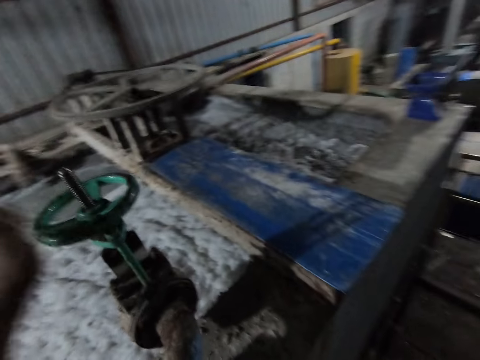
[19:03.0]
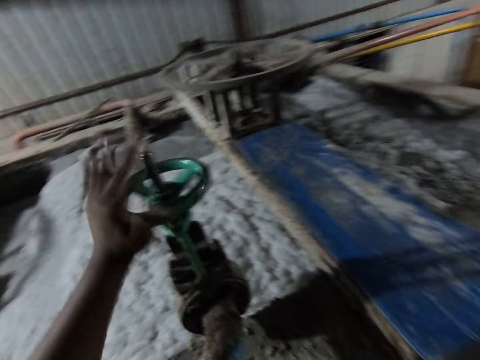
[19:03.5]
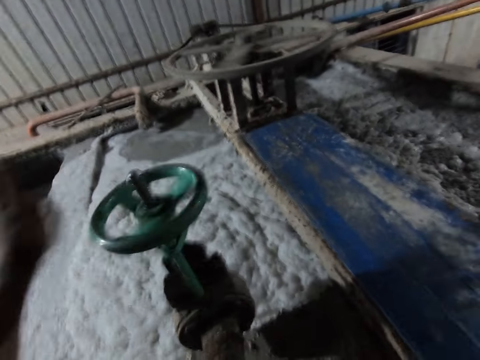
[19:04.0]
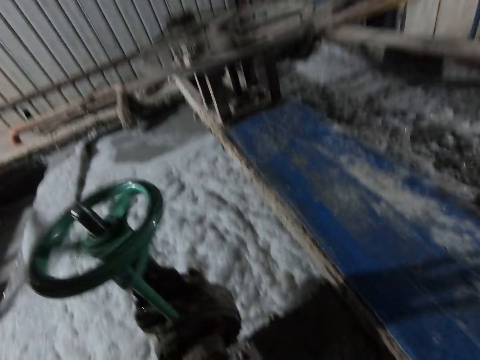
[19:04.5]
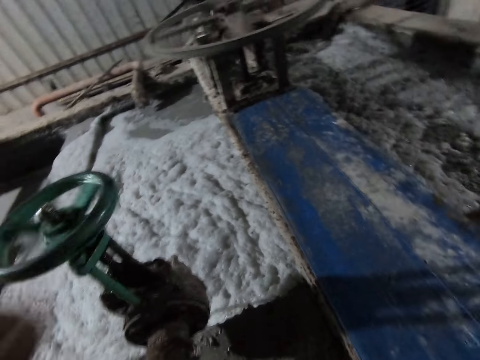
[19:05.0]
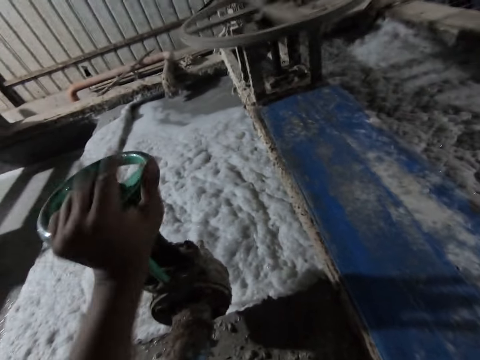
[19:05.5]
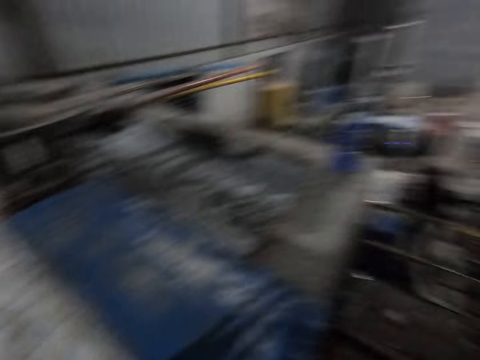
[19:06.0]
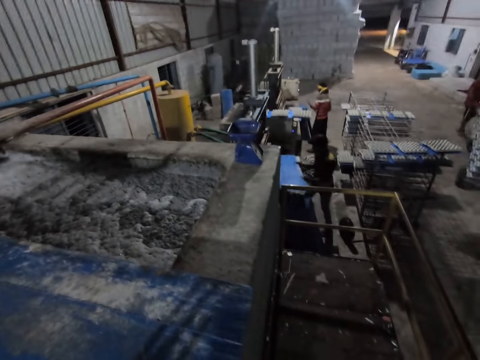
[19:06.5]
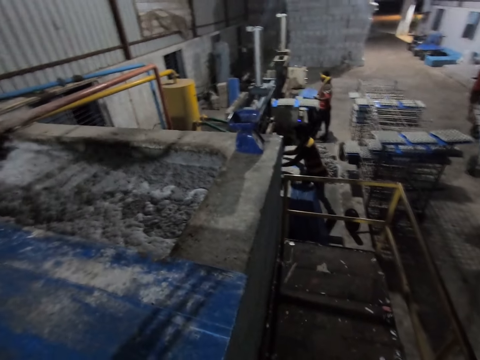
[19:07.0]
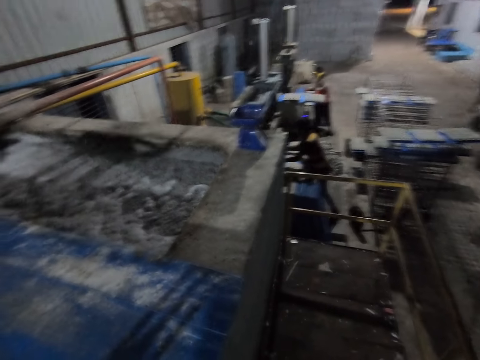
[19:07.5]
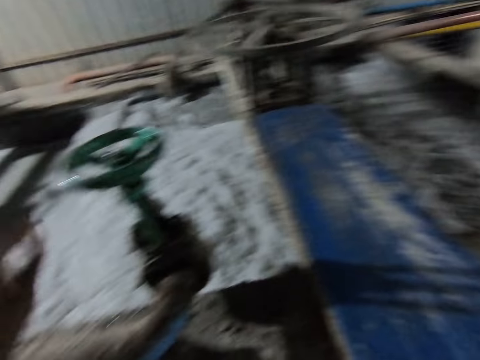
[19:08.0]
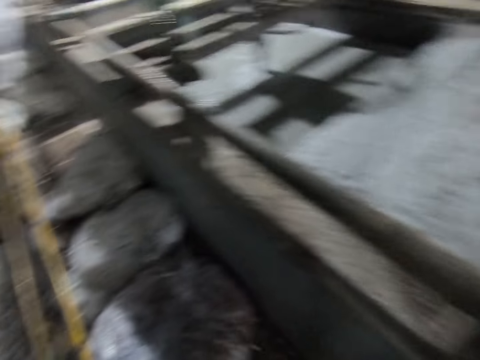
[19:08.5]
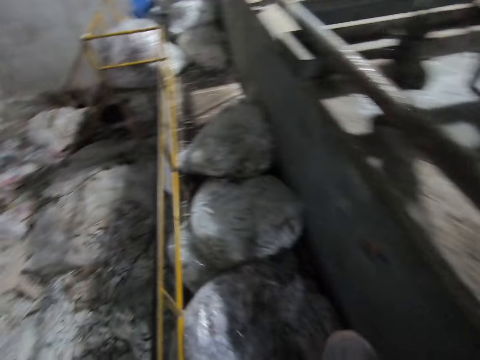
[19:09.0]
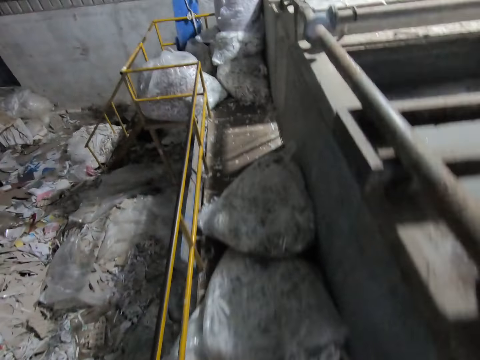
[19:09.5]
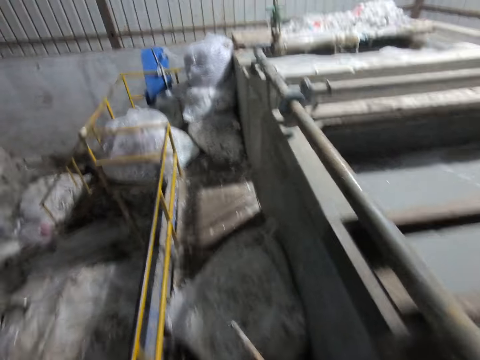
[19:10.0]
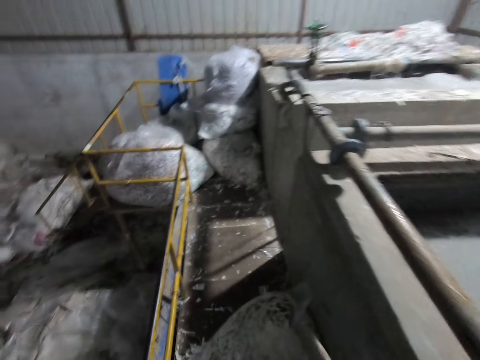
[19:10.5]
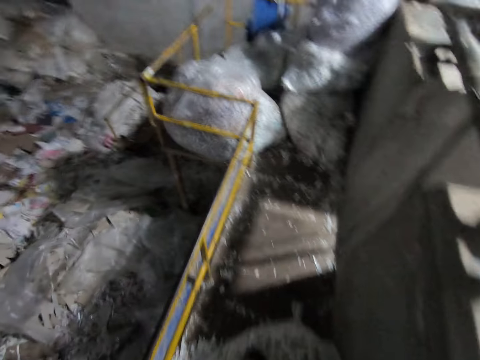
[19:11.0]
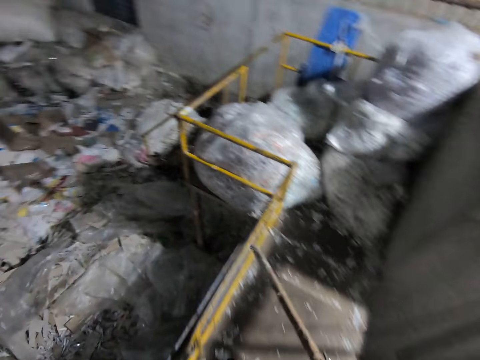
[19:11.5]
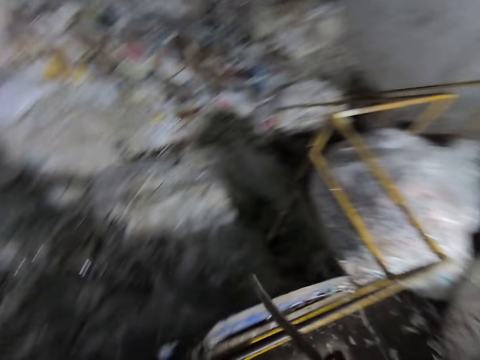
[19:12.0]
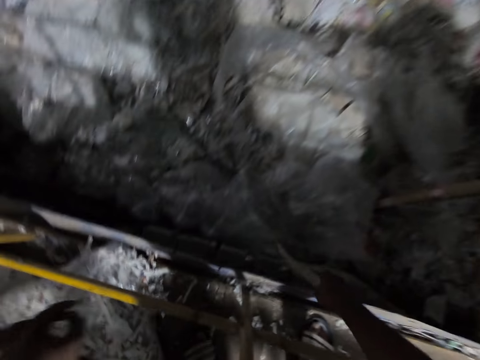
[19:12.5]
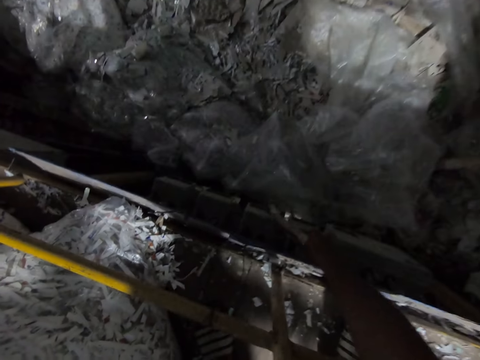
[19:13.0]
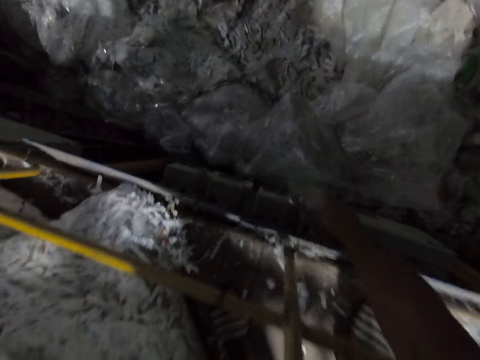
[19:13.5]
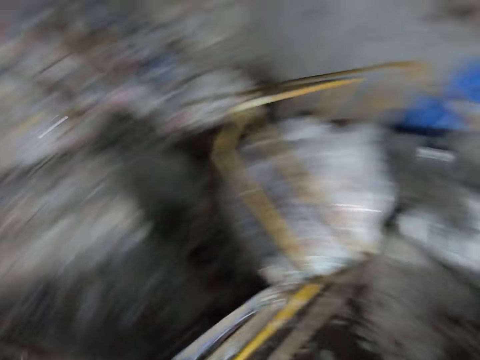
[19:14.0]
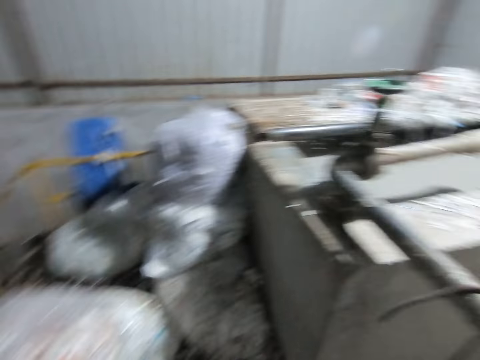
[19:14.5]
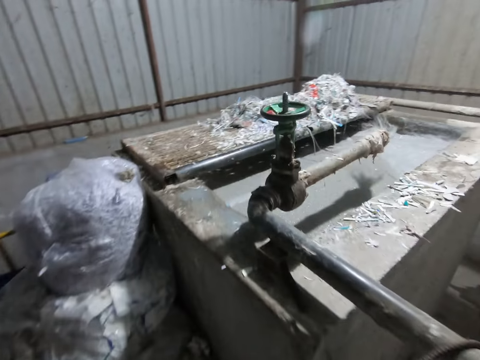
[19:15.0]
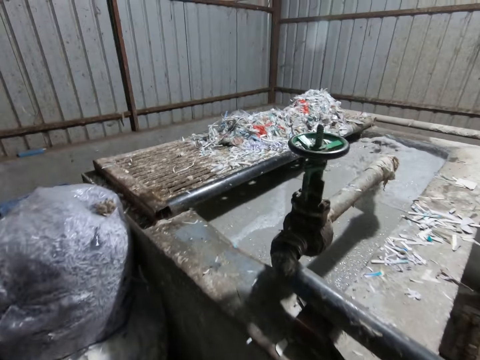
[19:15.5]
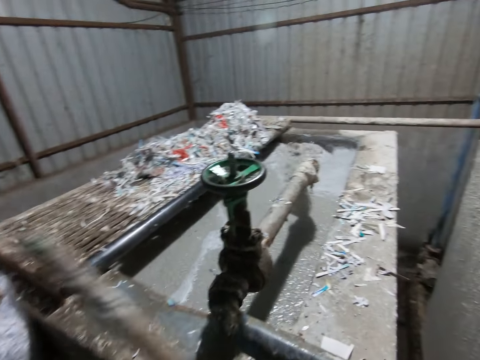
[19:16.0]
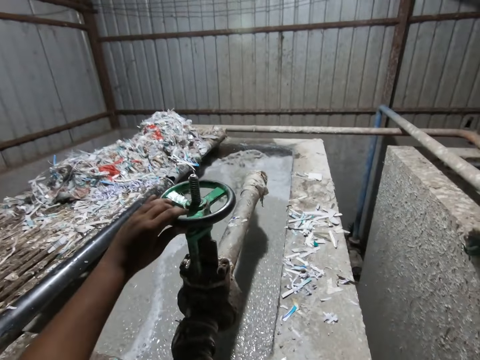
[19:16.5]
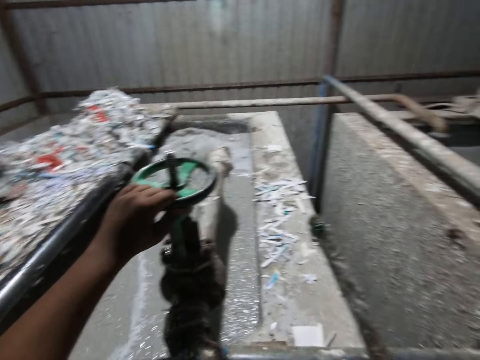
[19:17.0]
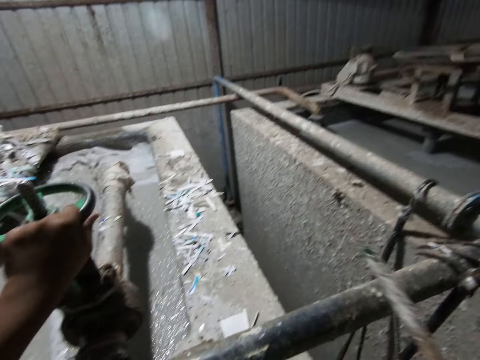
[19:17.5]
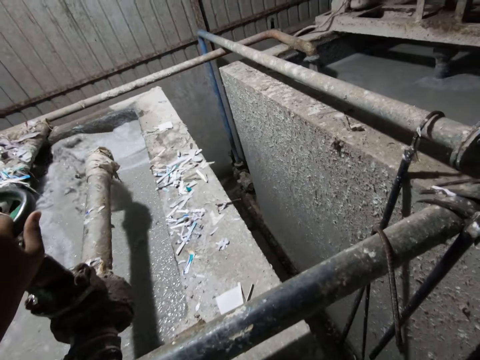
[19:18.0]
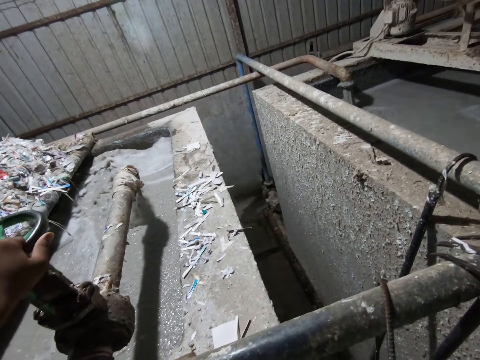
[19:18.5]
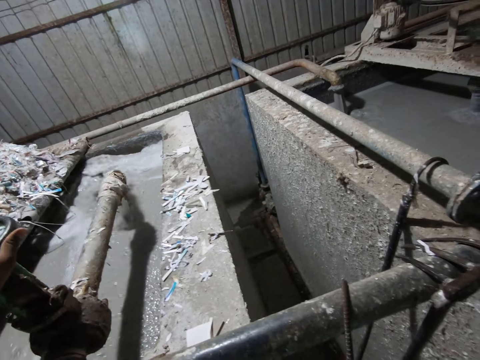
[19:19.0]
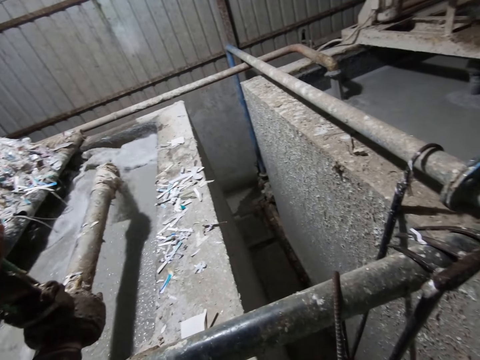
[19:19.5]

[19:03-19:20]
The camera wearer rotates a tap on a pulp pool with his left hand. A man holds a PVC sheet with both hands. The camera wearer looks on the other side. The man puts the PVC in the pulp molding machine with both hands. Another man holds a PVC sheet with both hands. The other man puts the PVC in the pulp molding machine with both hands. The camera wearer turns to the other side. He walks beside a metal rail. He gently taps the fuse on the wall with the stick in his right hand. He stretches his hand towards the switch. He walks beside the metal rail. He rotates the tap on the pulp pool with his left hand.

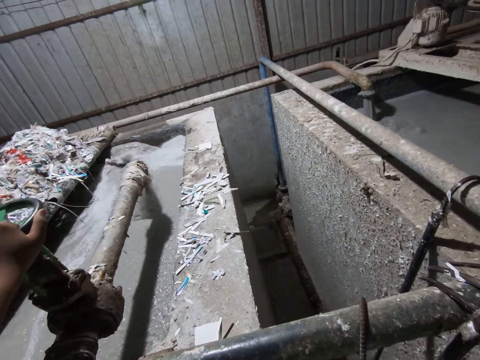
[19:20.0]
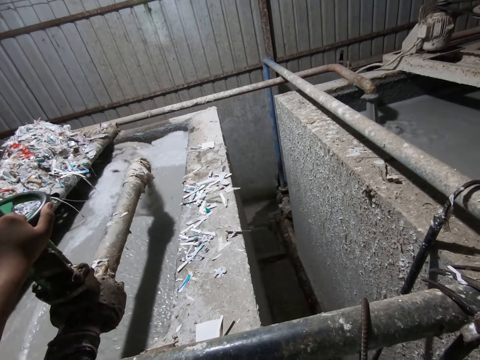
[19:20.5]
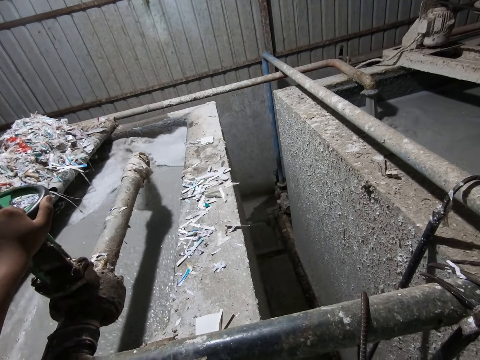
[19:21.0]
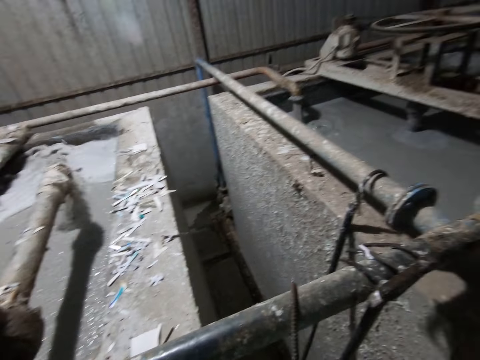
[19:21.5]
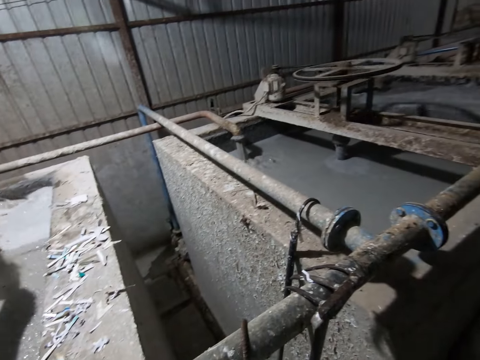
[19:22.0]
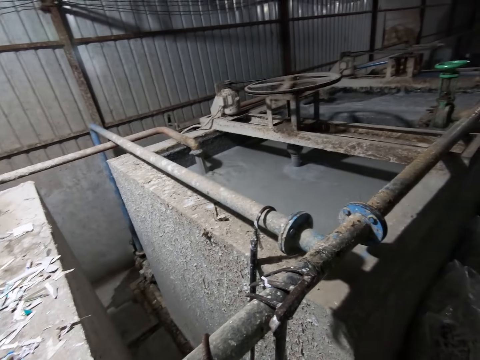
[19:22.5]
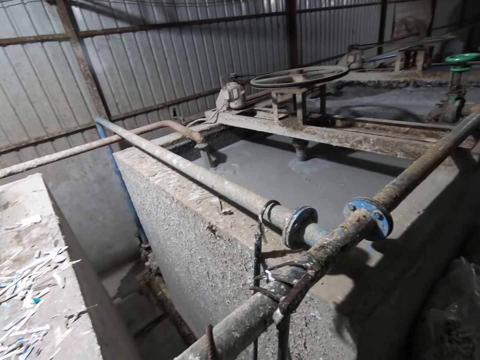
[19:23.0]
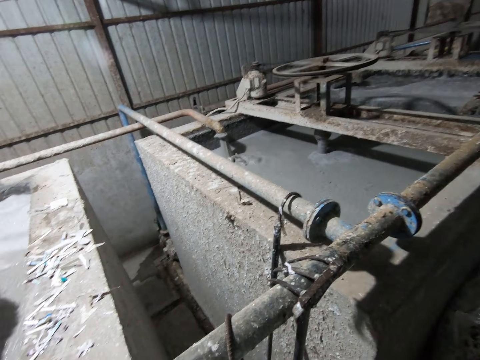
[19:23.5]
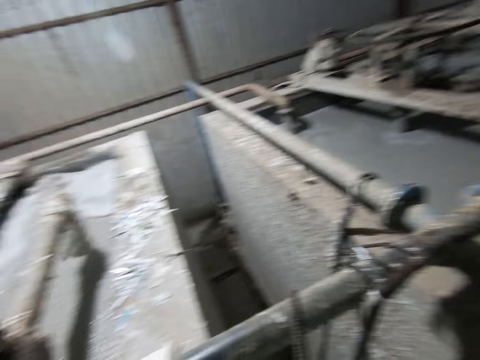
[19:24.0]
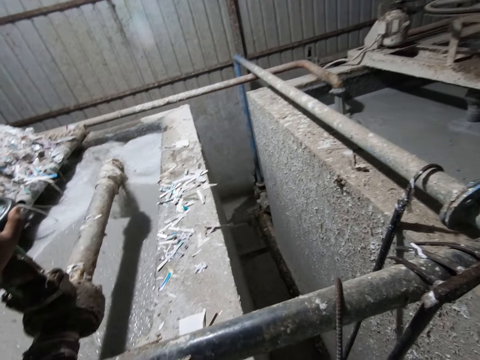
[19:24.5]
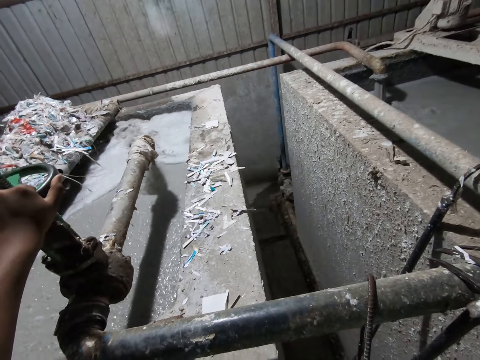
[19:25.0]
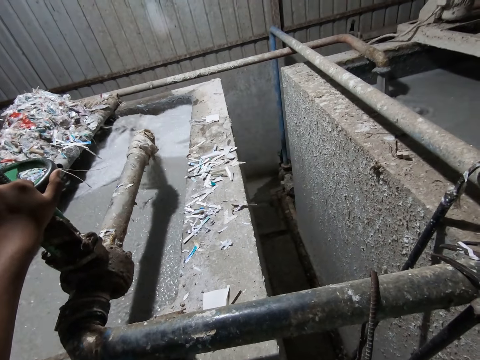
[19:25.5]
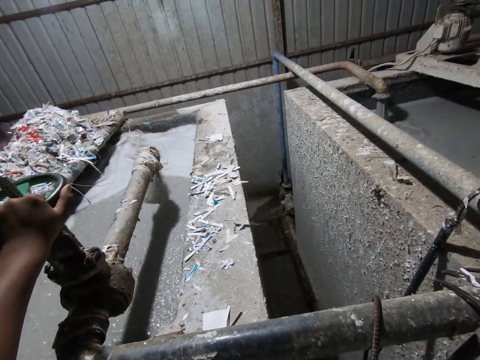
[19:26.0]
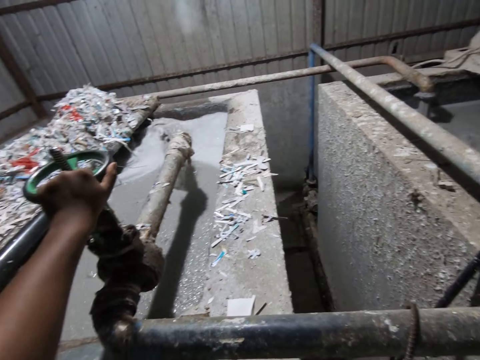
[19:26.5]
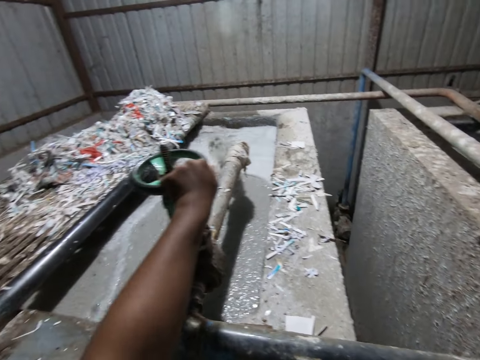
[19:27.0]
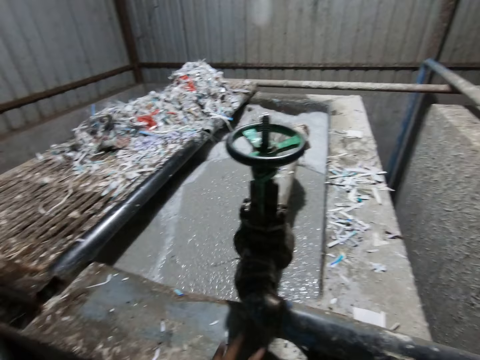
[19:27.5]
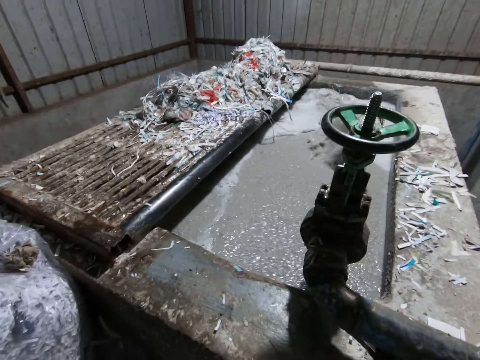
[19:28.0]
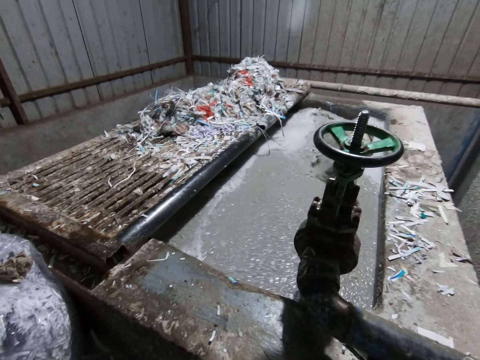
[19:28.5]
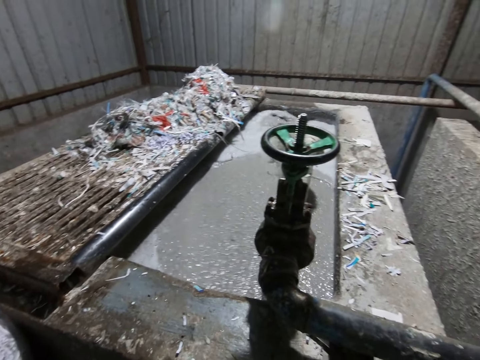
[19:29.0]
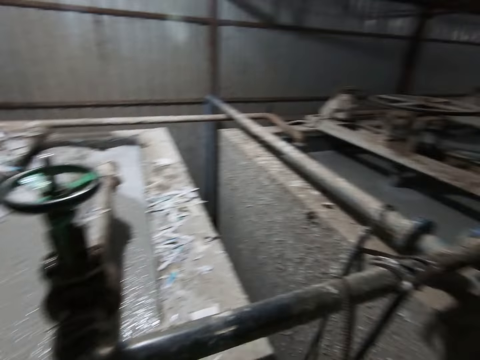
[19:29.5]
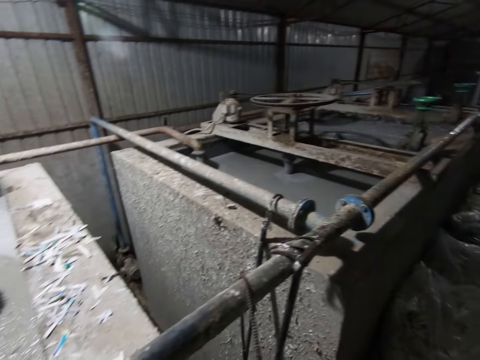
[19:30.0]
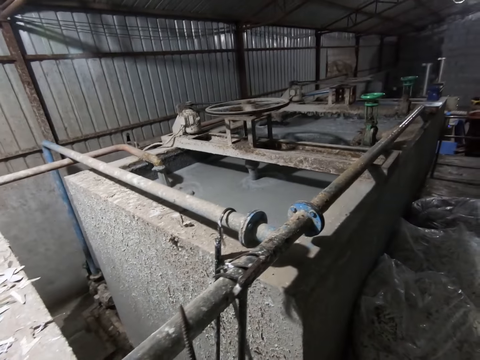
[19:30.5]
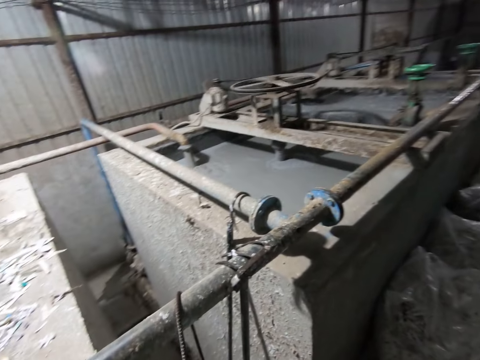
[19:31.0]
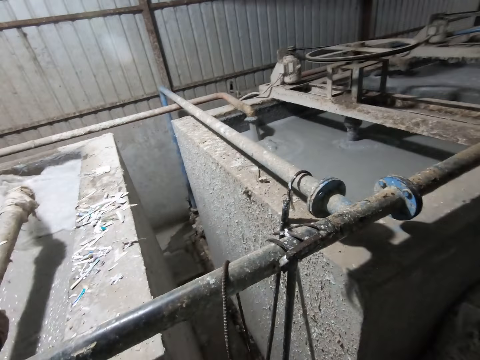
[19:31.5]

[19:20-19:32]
The camera wearer holds the metal. They look at the machines.
